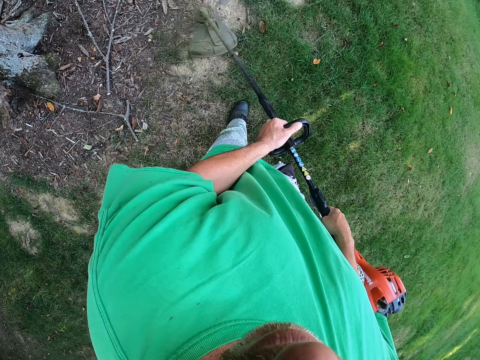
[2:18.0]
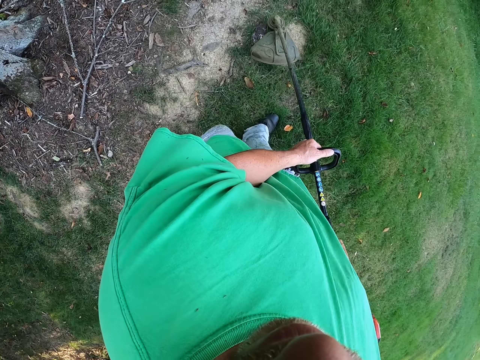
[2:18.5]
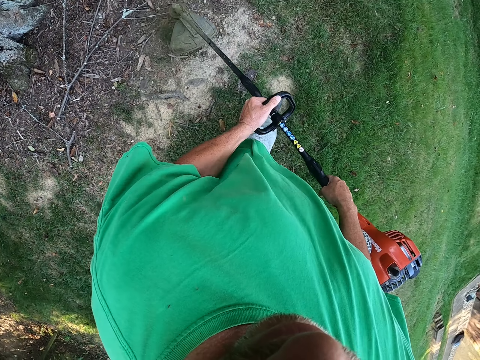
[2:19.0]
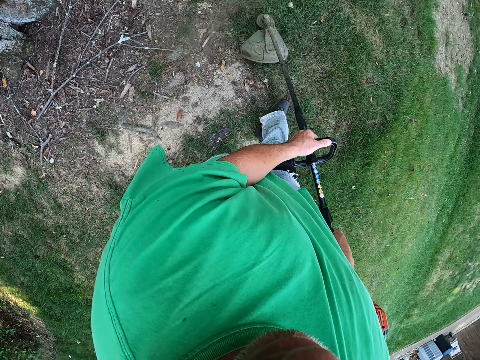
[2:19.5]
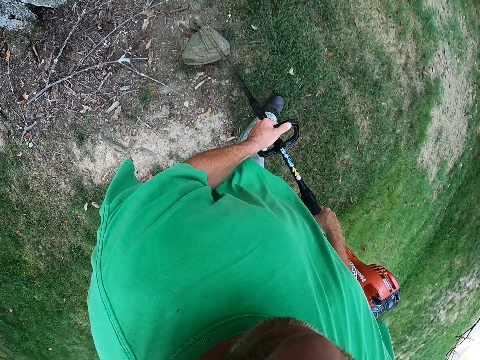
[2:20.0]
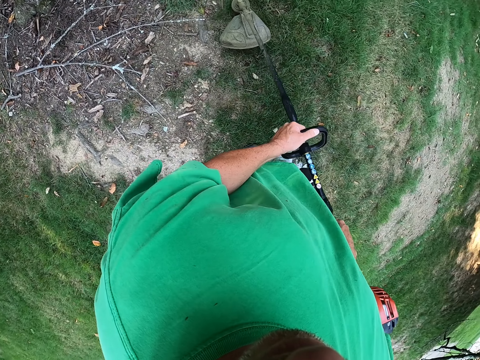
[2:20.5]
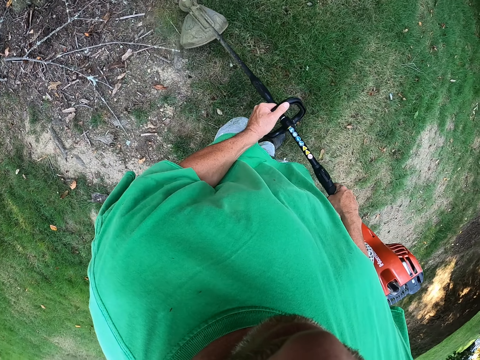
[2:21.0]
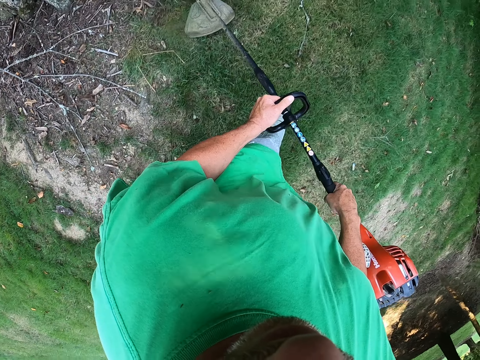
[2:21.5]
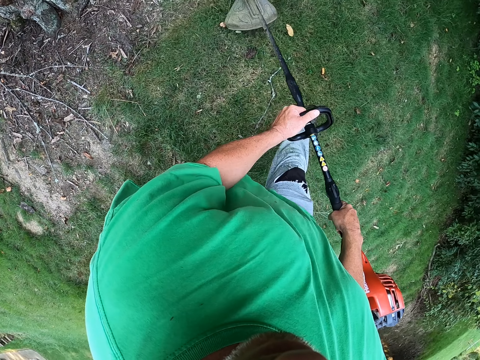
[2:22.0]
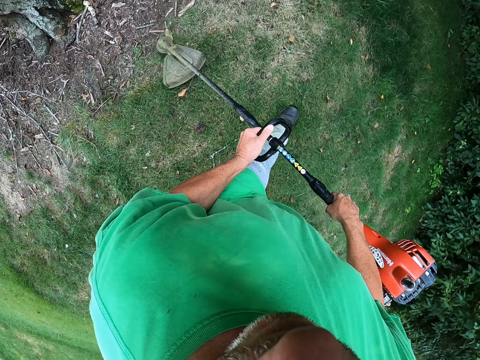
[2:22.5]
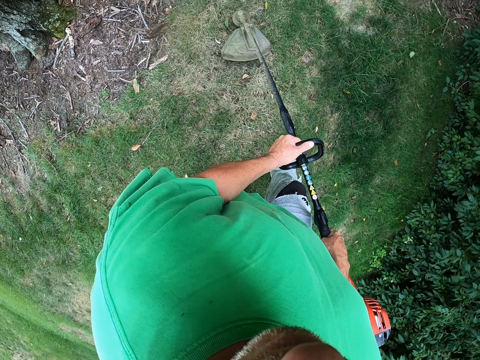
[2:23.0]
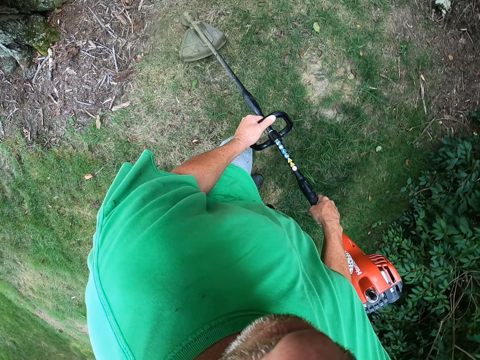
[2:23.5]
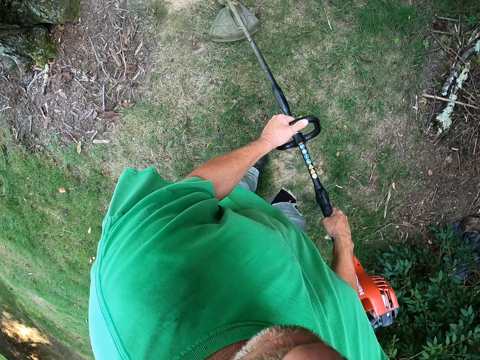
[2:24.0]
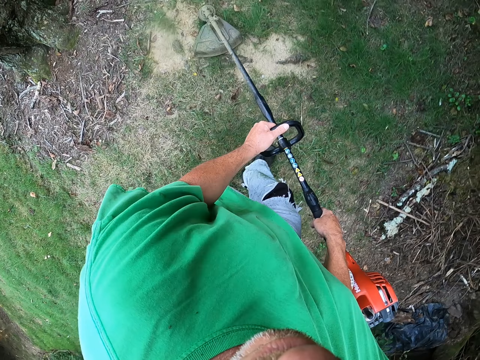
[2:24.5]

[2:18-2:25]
The camera wearer walks with a grass trimmer.

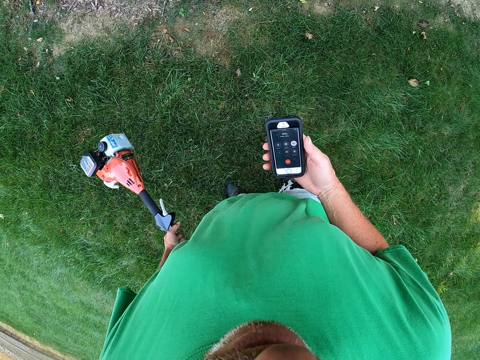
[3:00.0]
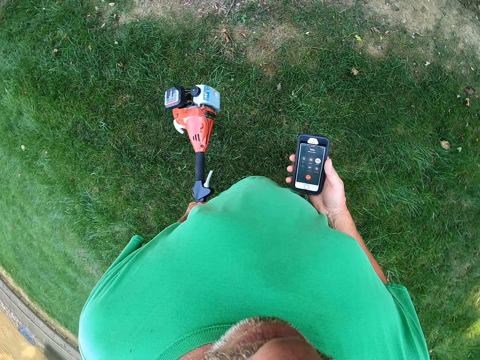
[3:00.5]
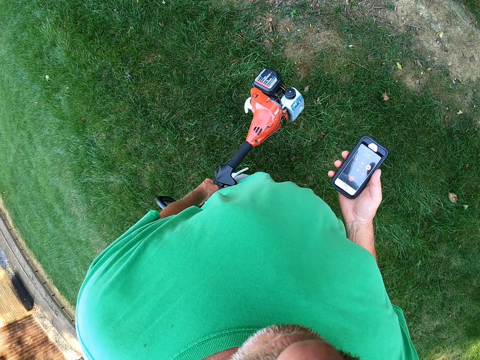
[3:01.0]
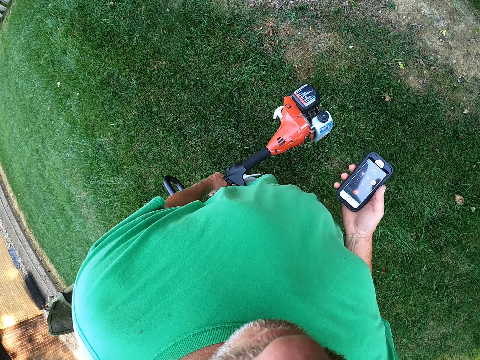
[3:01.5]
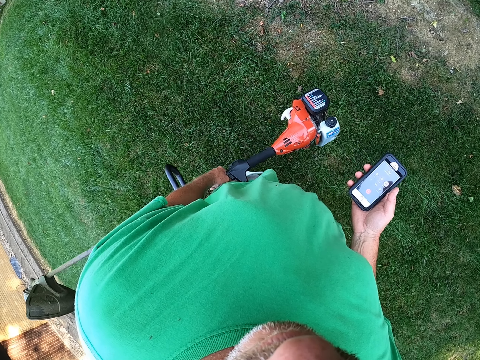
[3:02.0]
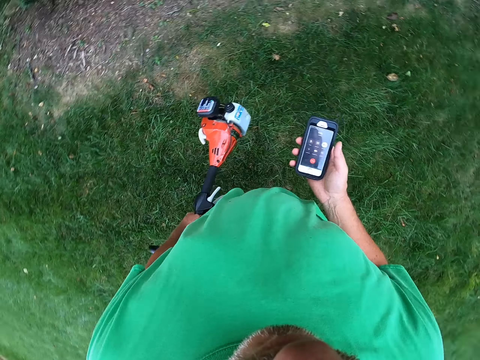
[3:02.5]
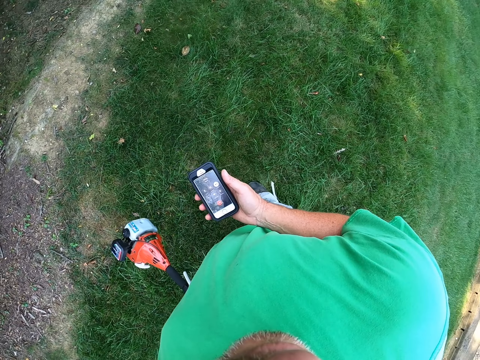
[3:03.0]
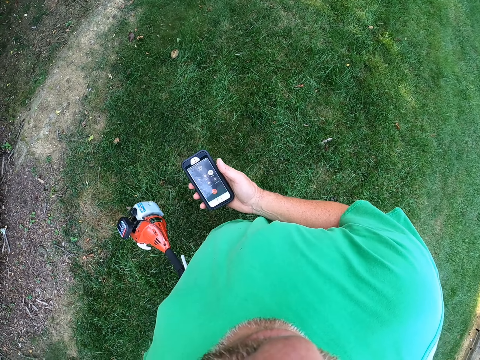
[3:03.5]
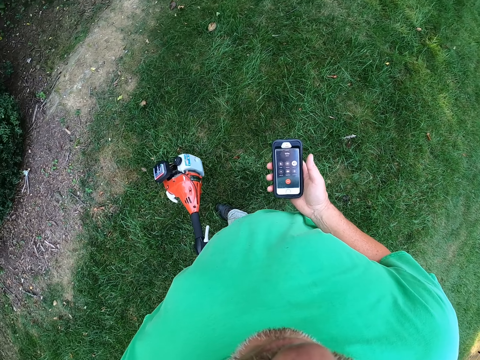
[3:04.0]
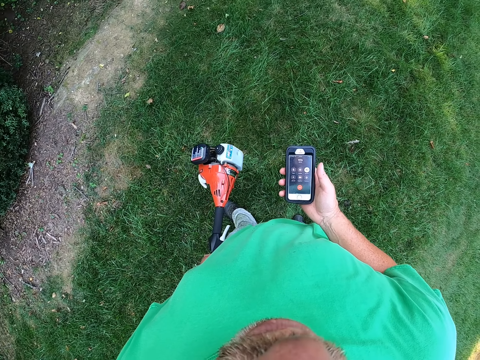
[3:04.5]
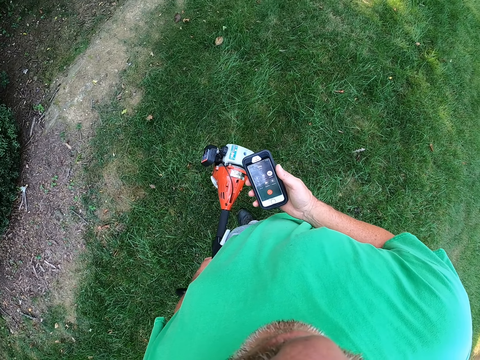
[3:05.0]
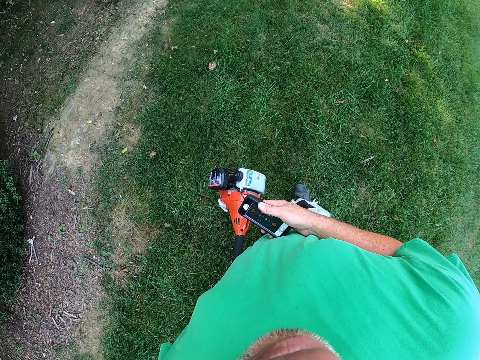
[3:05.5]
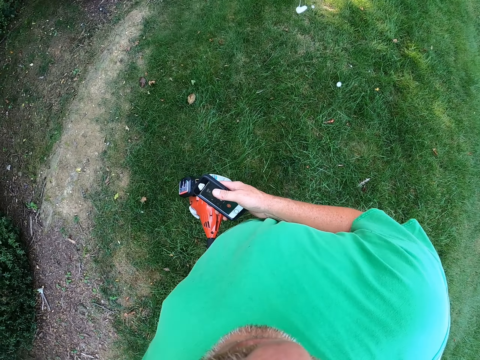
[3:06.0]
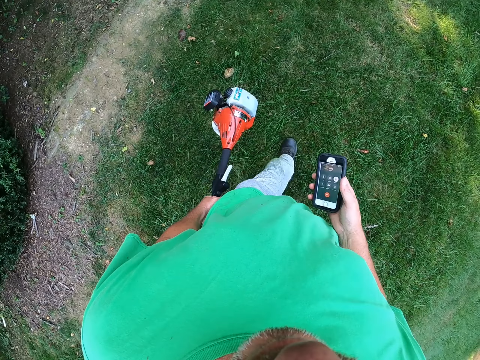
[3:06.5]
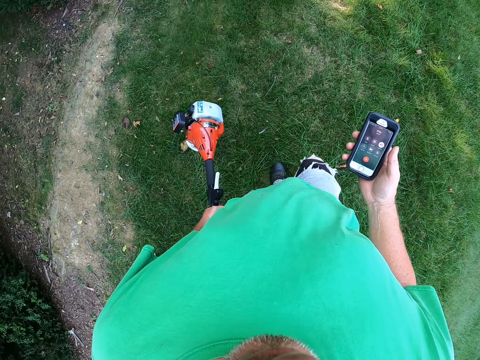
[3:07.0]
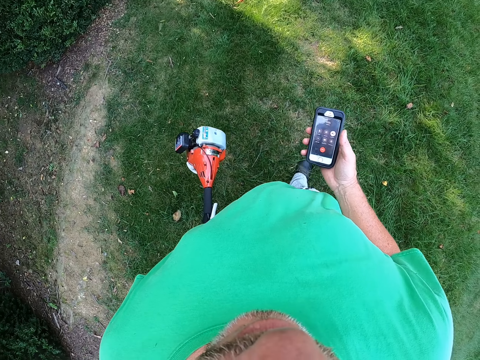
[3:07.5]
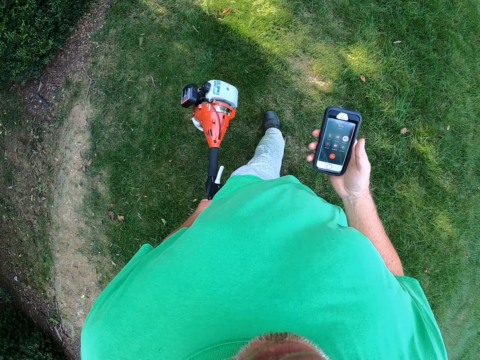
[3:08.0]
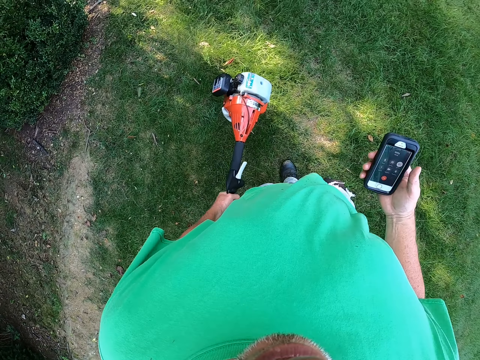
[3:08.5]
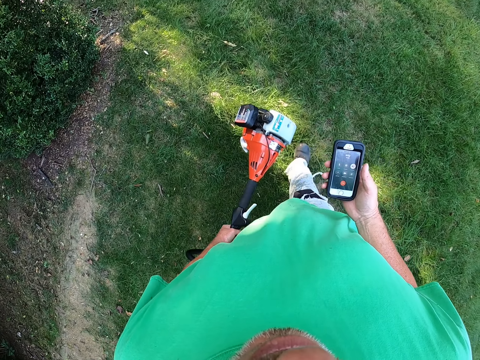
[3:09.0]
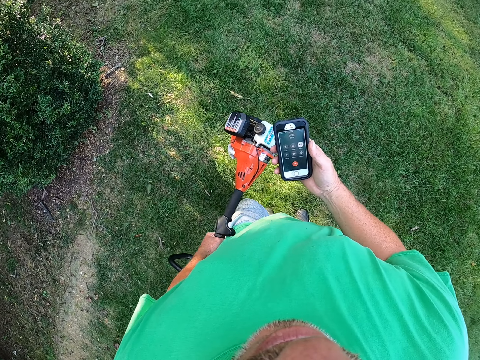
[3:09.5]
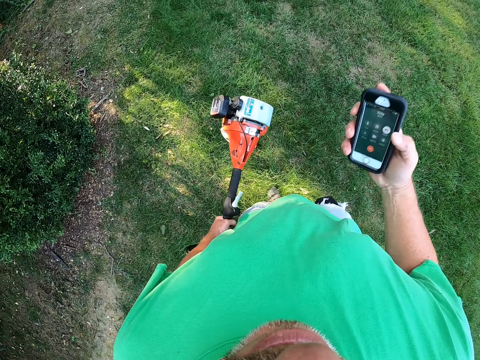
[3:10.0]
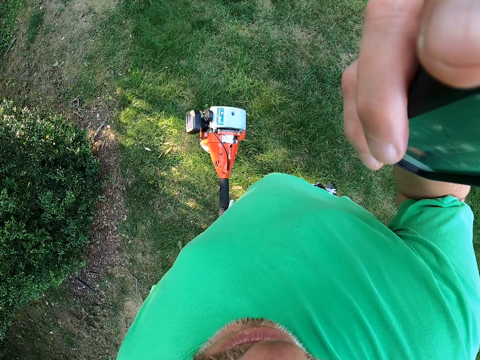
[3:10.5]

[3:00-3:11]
The camera wearer calls something. They walk in the garden.
